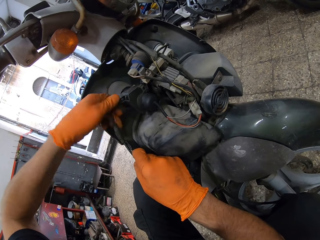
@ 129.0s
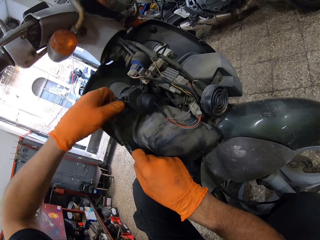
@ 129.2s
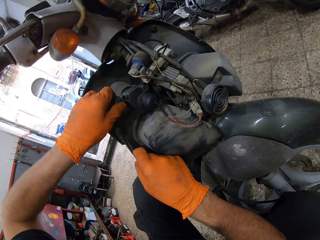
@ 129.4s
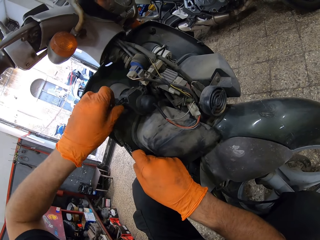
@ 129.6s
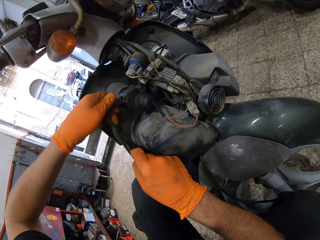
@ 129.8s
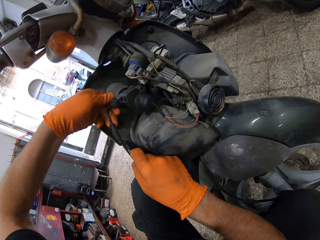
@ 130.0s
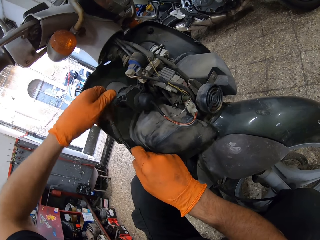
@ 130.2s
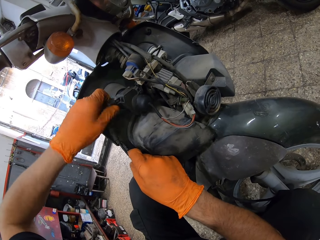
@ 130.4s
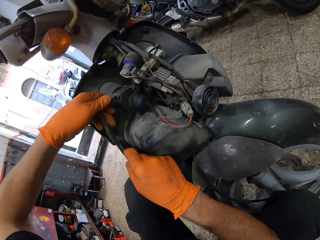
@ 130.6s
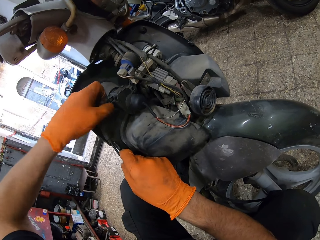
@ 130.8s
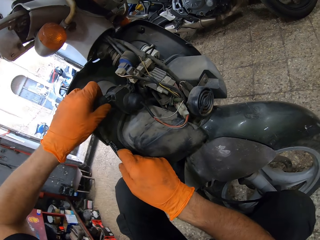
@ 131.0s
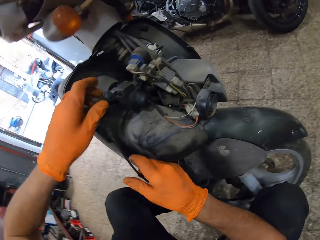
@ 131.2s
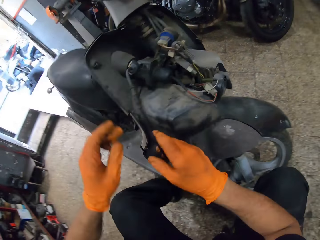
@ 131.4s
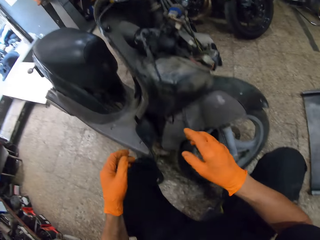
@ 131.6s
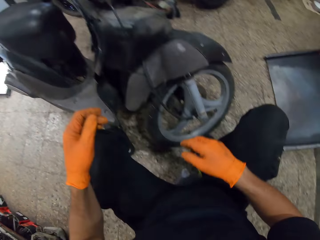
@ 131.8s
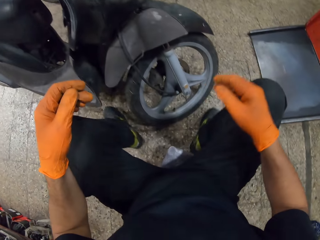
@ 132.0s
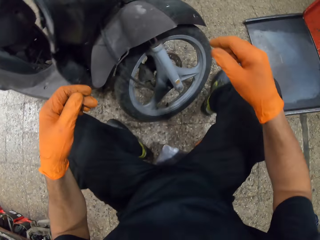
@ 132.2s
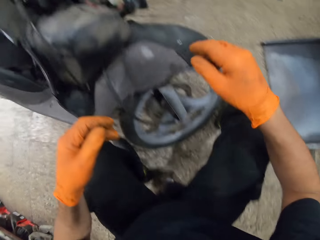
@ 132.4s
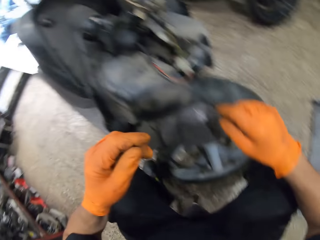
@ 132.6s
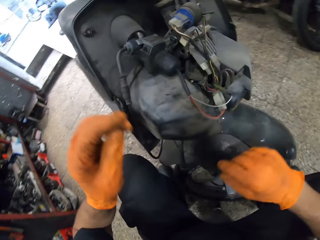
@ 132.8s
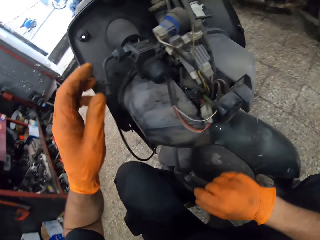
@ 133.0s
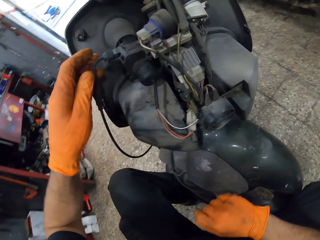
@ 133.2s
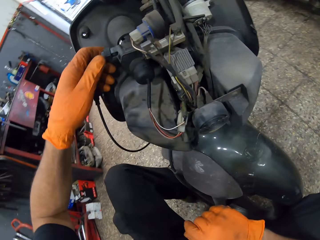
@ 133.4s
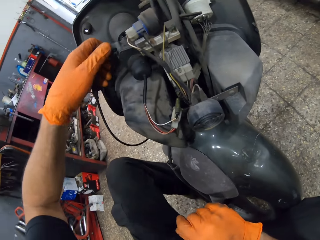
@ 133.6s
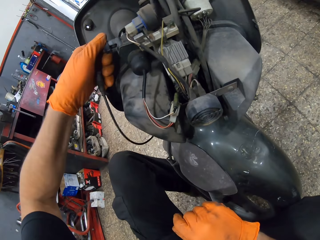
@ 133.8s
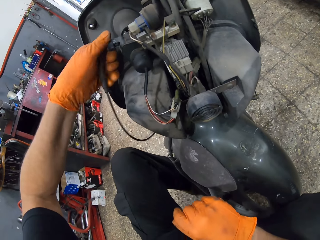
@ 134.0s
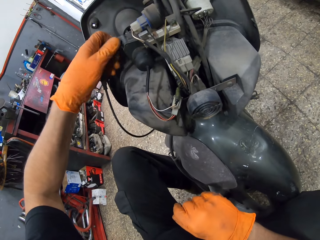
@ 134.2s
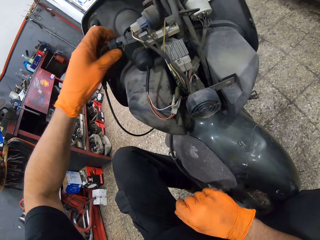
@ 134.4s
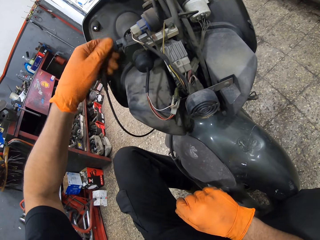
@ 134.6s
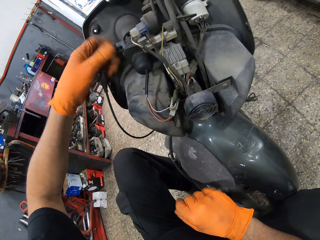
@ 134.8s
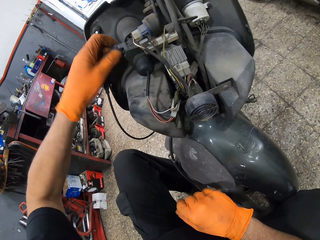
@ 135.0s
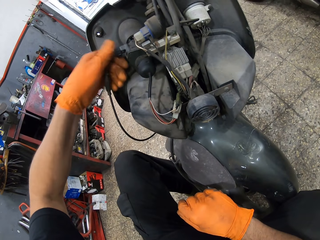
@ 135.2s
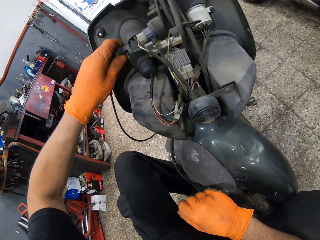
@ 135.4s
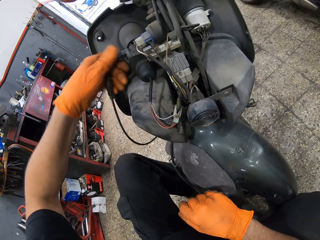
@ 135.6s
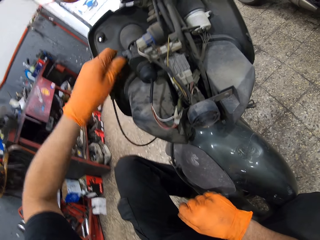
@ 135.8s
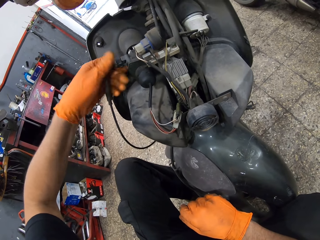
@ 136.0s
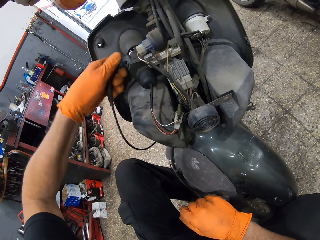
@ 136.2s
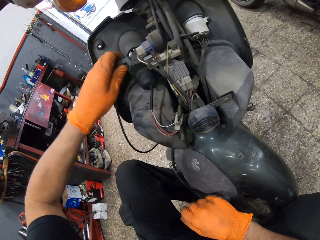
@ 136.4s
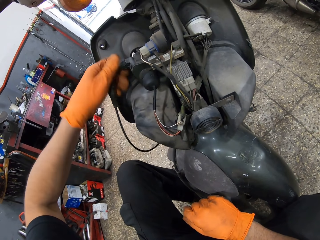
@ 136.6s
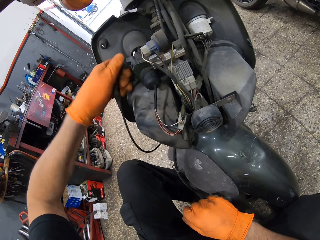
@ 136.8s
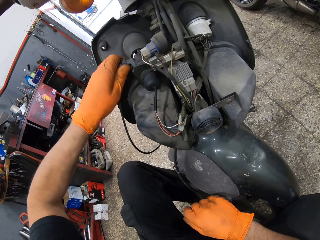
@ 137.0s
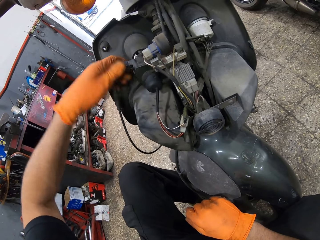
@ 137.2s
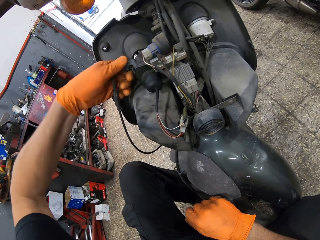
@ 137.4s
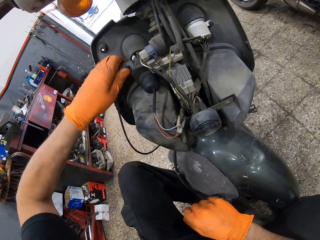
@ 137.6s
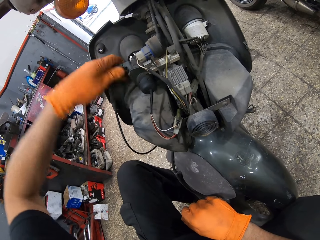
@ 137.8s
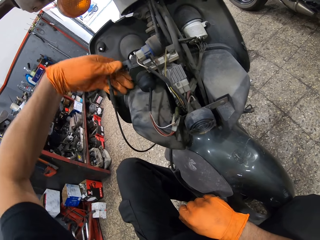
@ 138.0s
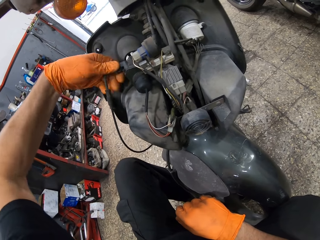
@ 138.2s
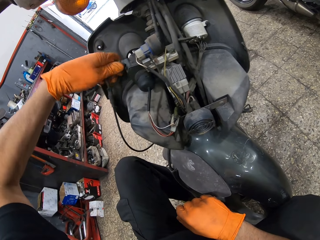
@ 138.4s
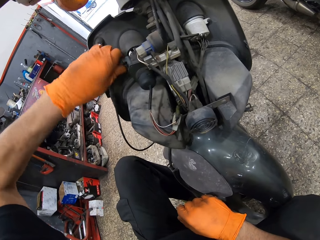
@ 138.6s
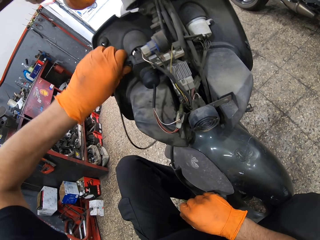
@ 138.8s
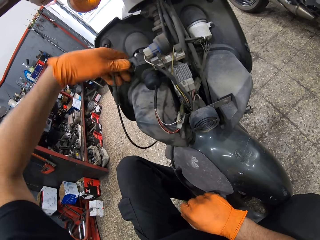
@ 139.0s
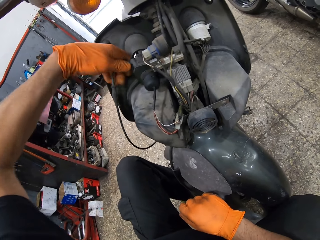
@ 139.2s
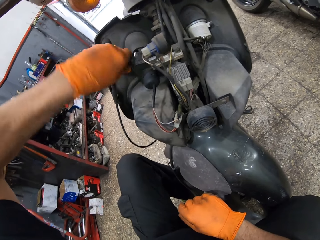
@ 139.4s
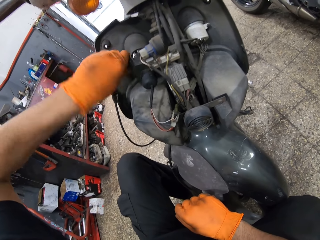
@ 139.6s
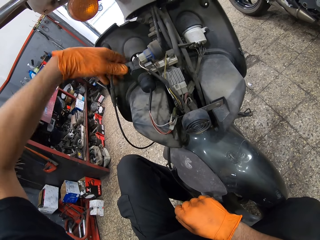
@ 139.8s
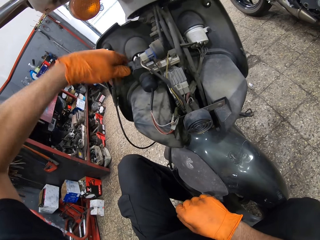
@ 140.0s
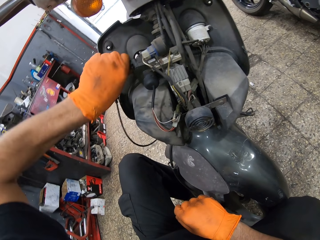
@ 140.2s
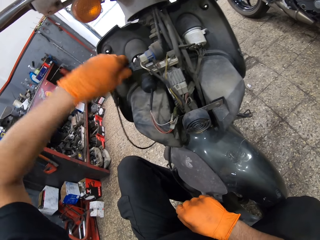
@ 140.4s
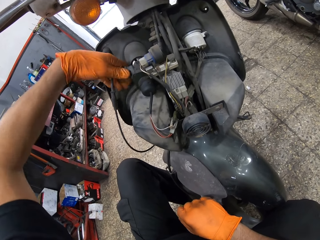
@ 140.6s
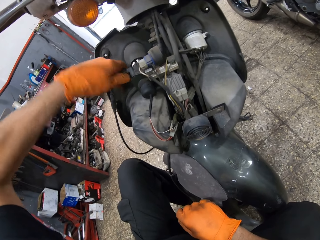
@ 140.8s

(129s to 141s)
The camera wearer tightens the wire. They move. They connect the cable to the motorcycle's ignition.

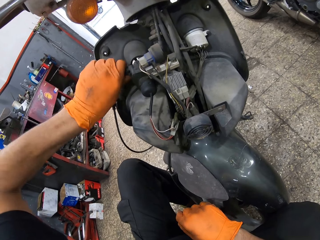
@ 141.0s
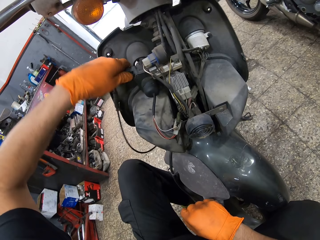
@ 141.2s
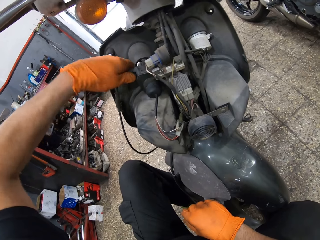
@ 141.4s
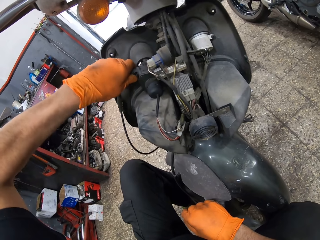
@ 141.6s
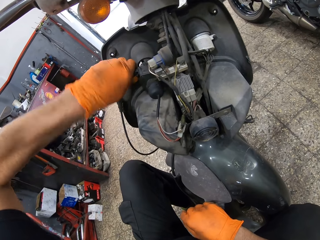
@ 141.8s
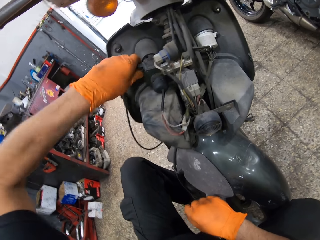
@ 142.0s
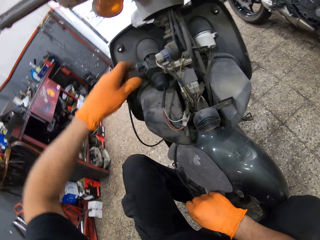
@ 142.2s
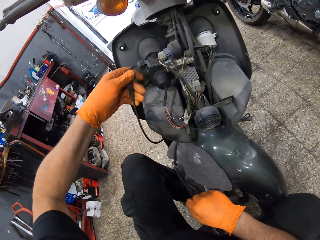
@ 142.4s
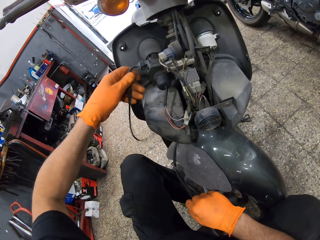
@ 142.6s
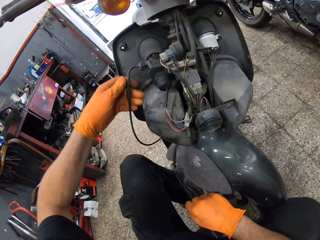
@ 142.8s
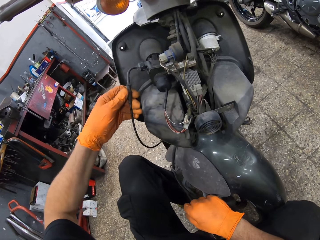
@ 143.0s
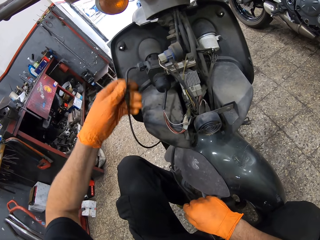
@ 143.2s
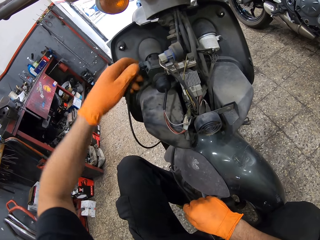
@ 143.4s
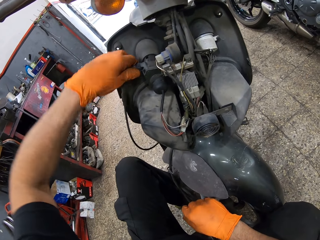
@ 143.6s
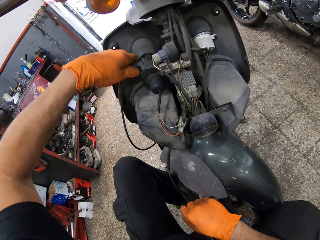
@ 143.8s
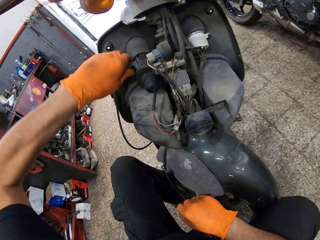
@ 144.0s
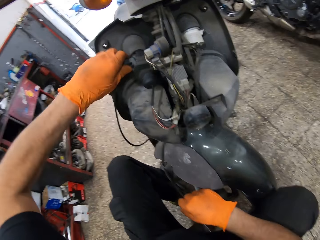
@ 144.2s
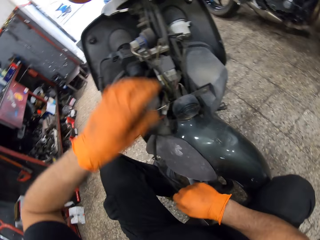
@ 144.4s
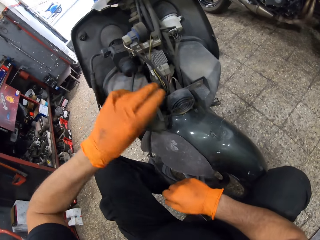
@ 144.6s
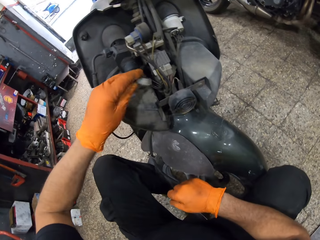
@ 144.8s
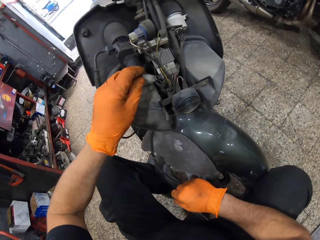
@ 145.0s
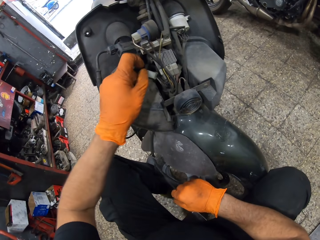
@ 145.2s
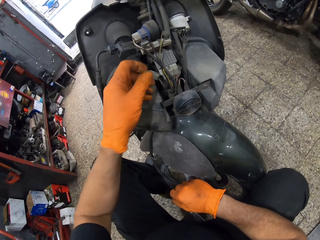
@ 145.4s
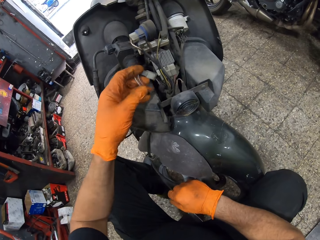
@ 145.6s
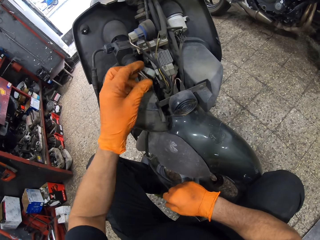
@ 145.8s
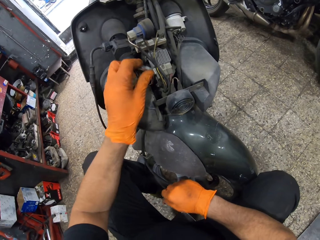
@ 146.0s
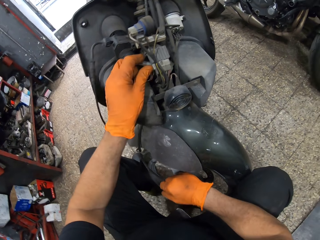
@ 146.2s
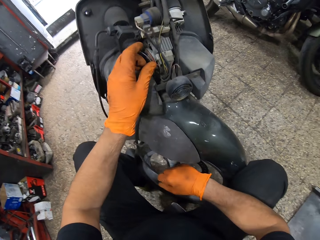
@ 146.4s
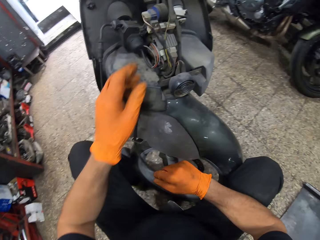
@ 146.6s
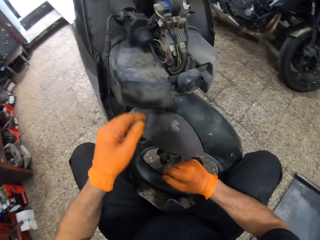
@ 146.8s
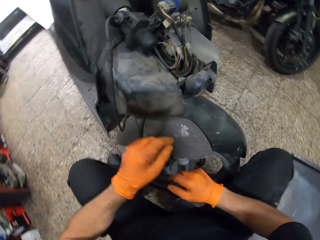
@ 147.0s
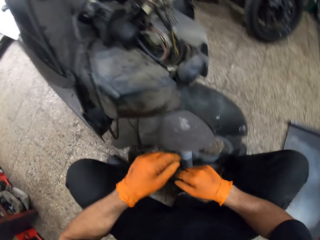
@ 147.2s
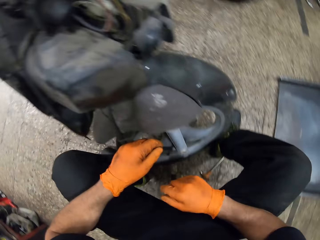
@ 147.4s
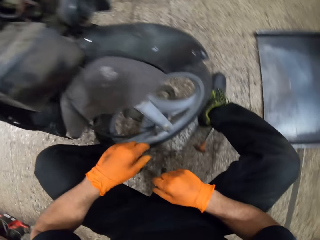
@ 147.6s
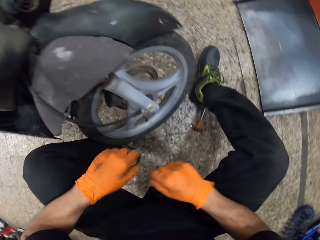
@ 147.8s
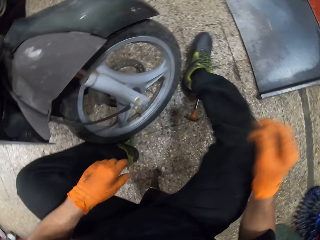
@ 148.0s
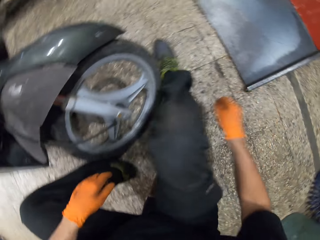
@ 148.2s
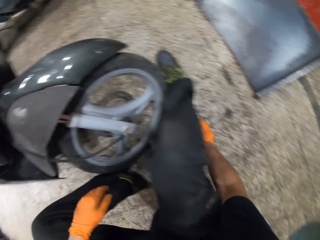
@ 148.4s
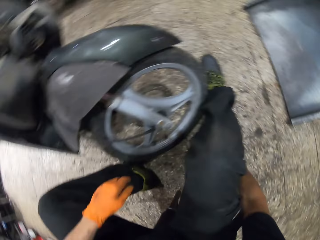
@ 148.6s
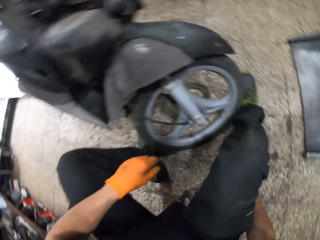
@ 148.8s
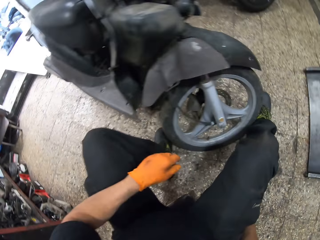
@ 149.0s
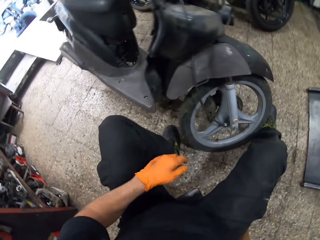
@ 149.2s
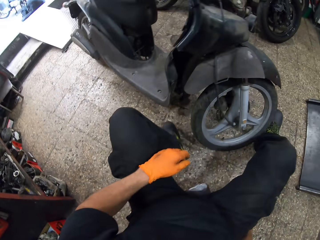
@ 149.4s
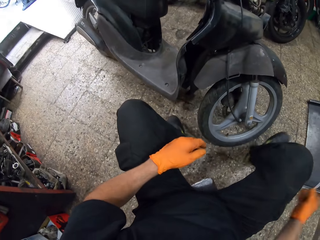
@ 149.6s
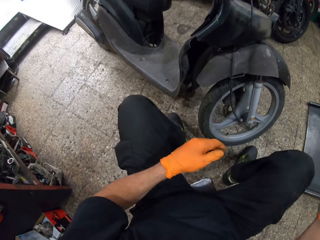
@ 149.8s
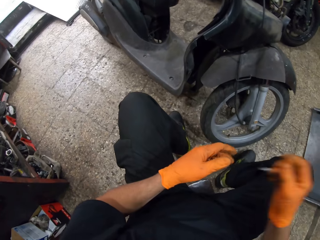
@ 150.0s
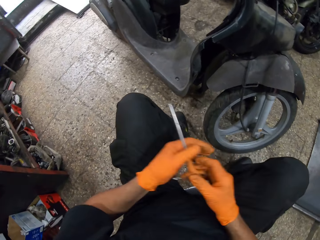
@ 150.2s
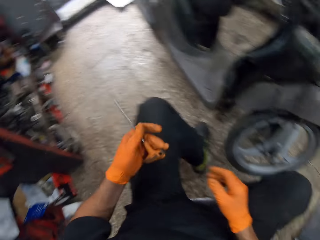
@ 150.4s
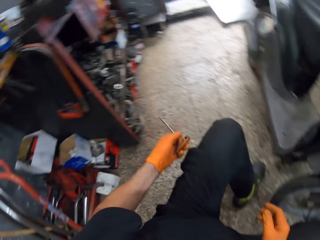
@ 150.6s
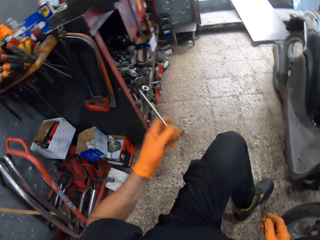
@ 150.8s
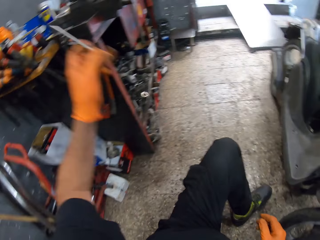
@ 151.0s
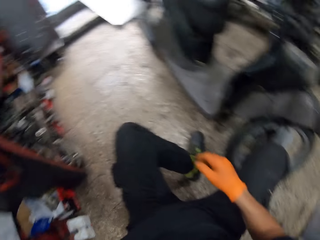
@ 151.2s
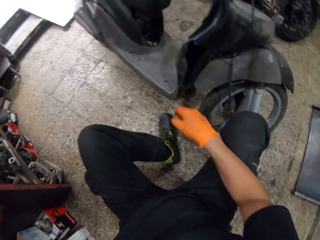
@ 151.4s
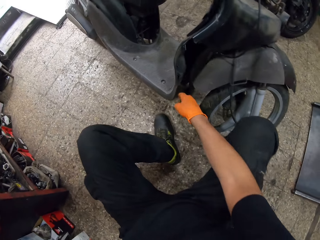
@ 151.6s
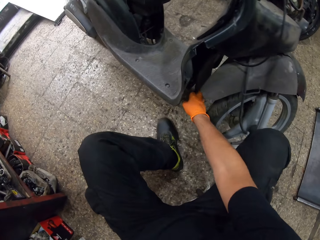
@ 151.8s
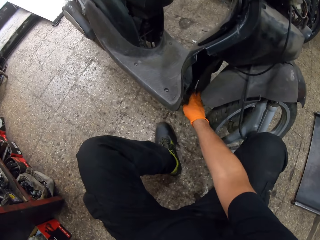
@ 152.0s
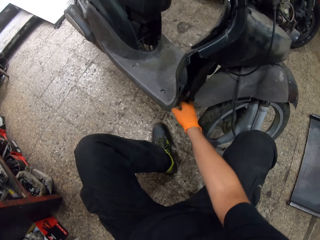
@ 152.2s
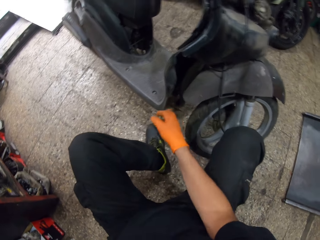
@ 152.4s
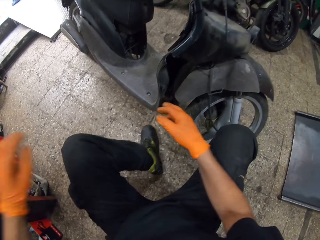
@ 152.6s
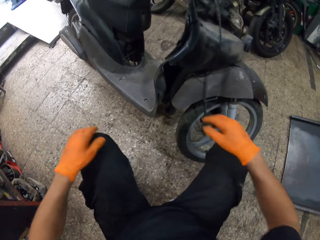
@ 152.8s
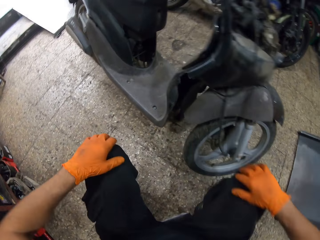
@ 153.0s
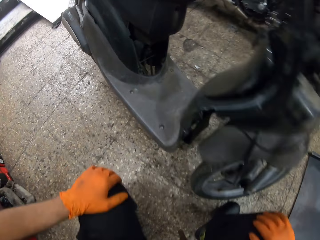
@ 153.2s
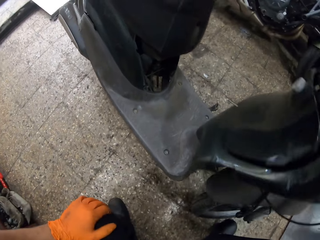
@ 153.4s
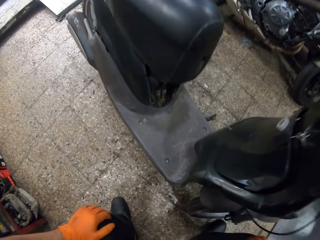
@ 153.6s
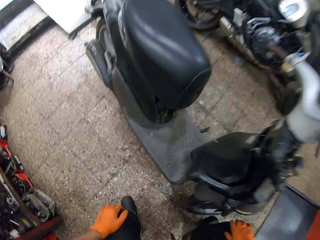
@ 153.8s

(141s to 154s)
The camera wearer adjusts wires in the motorcycle. He sits. He picks up the bolt screwdriver from the ground. He puts aside the torque wrench. He passes the bolt screwdriver to his left hand. He touches the motorcycle with his right hand. He puts his hands on his knees. He stands up.
